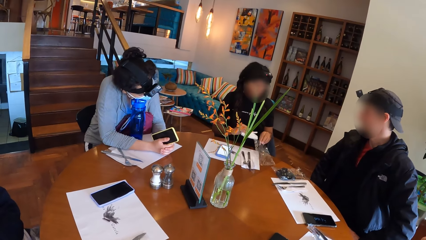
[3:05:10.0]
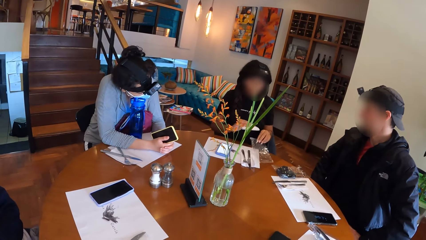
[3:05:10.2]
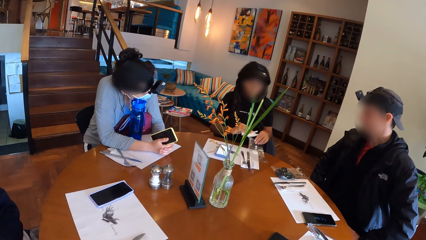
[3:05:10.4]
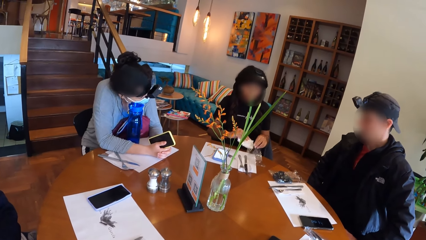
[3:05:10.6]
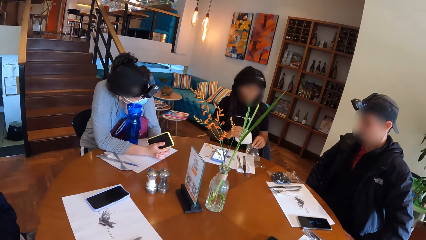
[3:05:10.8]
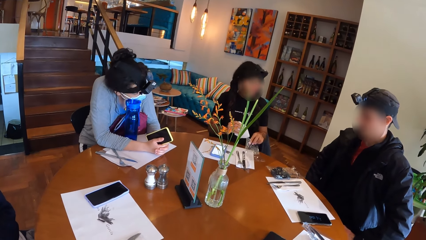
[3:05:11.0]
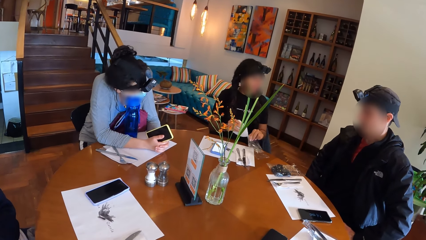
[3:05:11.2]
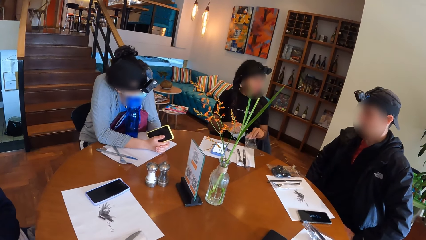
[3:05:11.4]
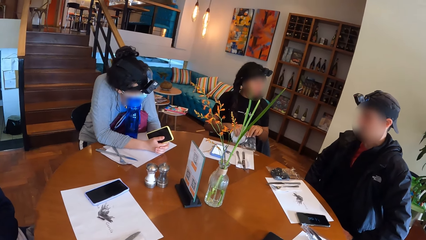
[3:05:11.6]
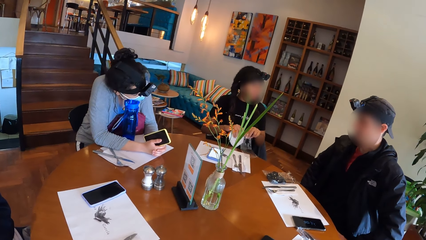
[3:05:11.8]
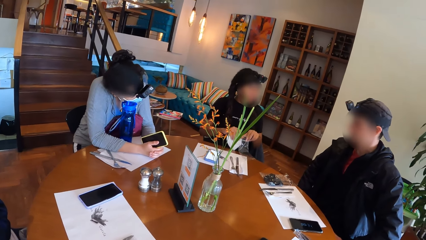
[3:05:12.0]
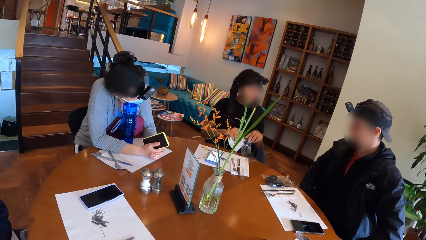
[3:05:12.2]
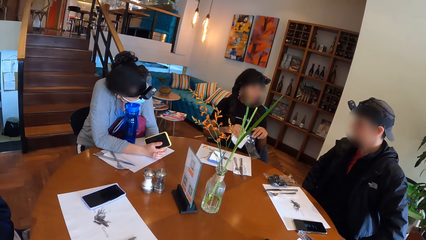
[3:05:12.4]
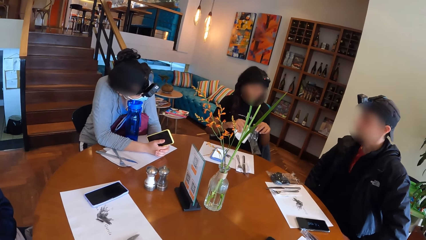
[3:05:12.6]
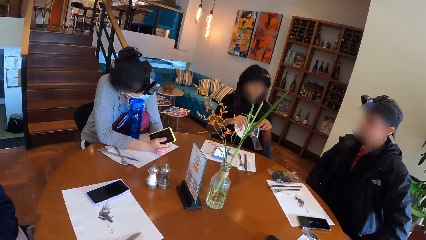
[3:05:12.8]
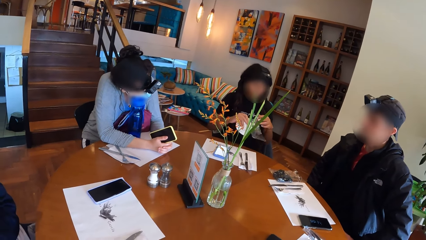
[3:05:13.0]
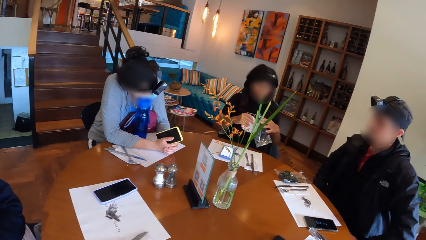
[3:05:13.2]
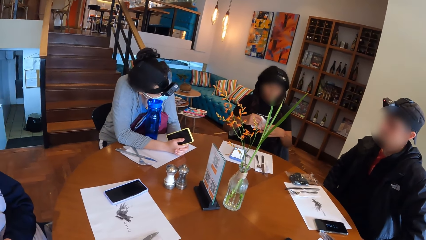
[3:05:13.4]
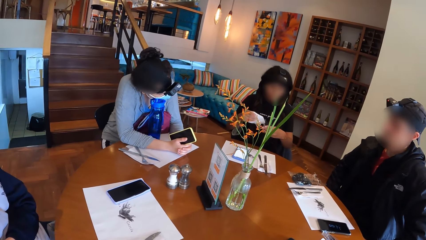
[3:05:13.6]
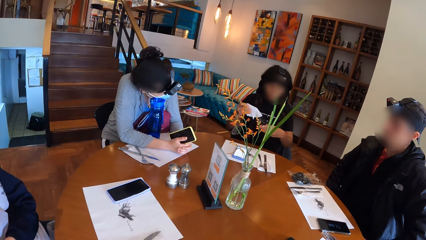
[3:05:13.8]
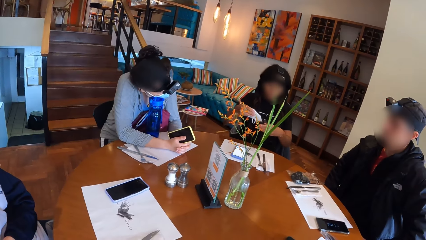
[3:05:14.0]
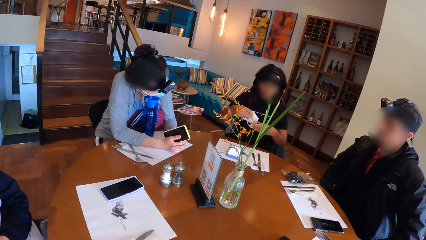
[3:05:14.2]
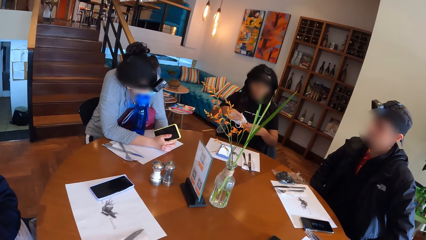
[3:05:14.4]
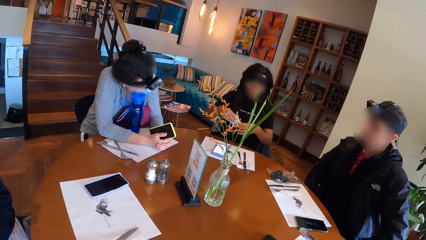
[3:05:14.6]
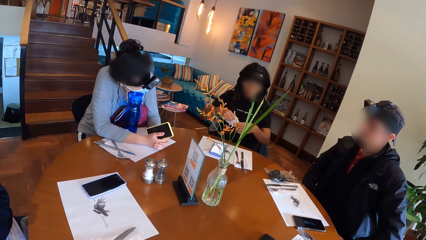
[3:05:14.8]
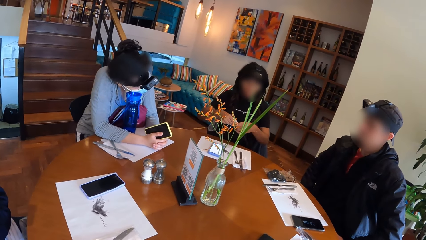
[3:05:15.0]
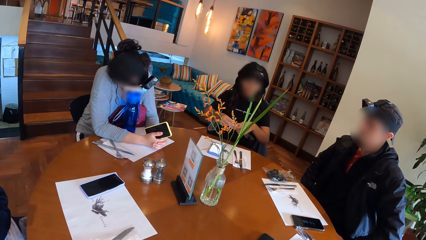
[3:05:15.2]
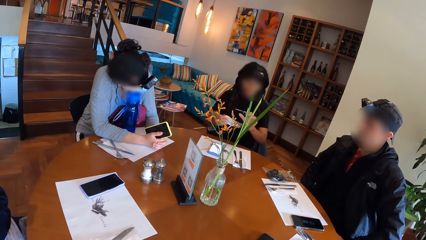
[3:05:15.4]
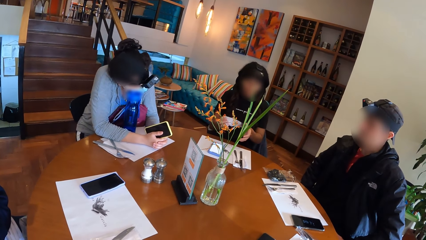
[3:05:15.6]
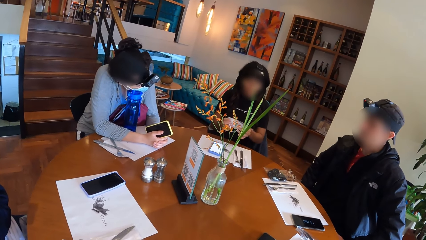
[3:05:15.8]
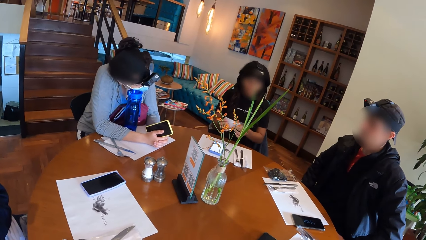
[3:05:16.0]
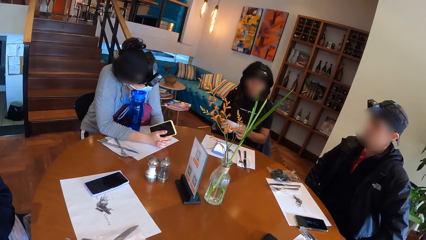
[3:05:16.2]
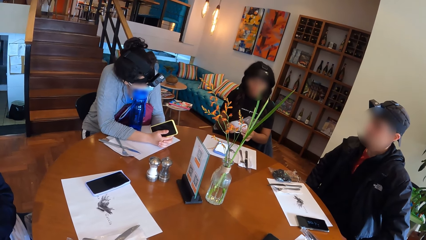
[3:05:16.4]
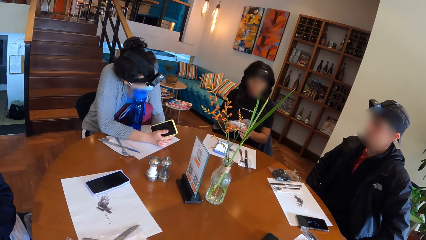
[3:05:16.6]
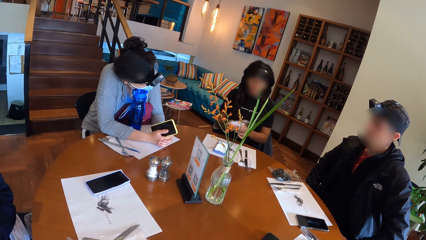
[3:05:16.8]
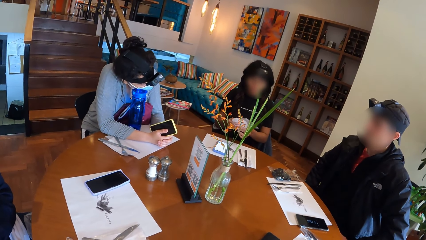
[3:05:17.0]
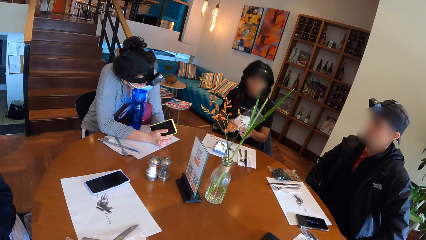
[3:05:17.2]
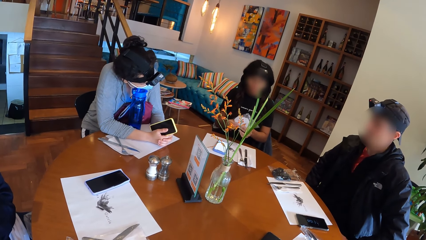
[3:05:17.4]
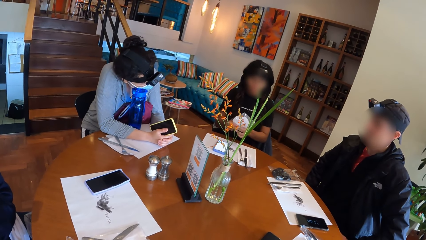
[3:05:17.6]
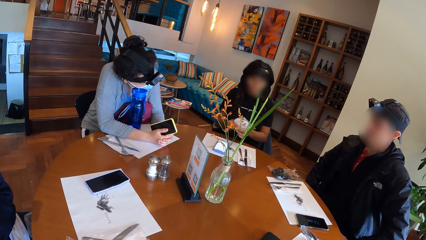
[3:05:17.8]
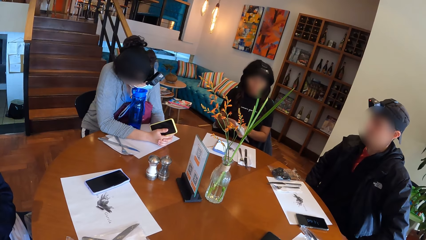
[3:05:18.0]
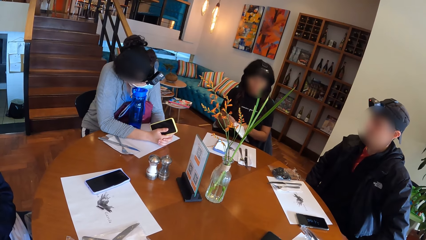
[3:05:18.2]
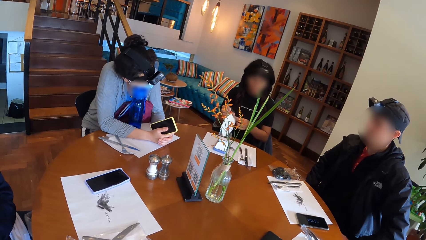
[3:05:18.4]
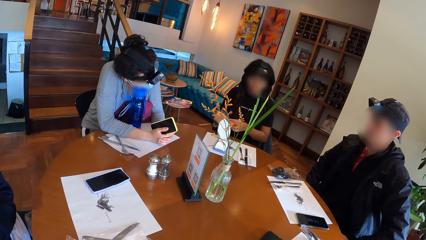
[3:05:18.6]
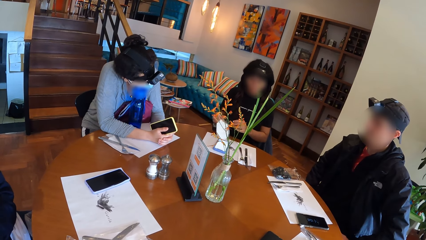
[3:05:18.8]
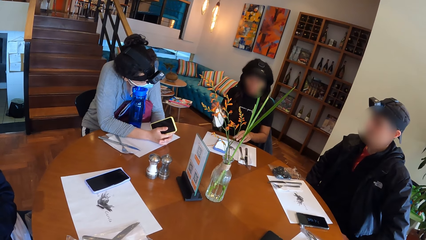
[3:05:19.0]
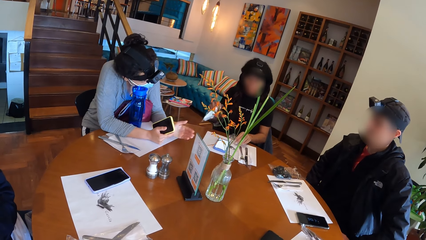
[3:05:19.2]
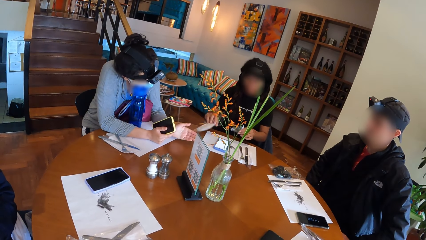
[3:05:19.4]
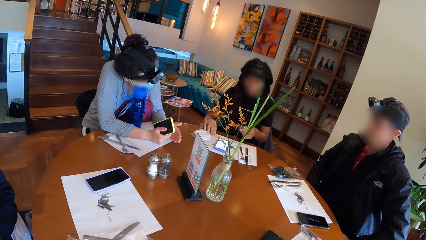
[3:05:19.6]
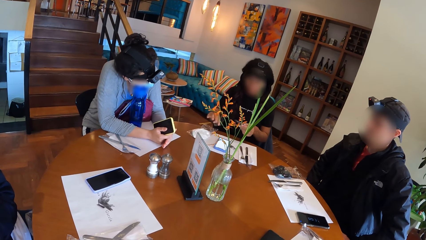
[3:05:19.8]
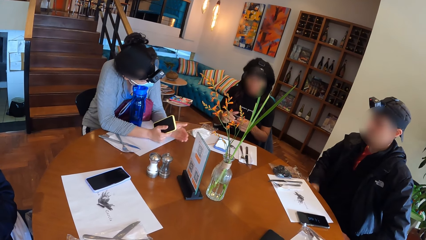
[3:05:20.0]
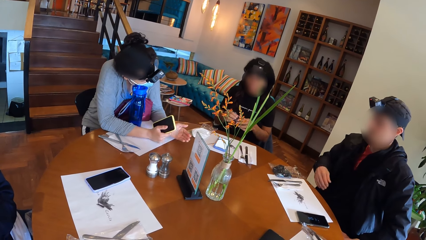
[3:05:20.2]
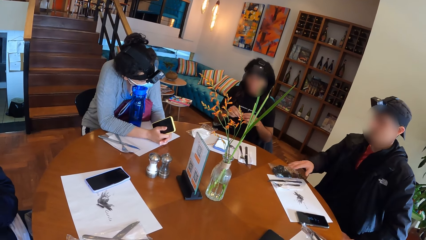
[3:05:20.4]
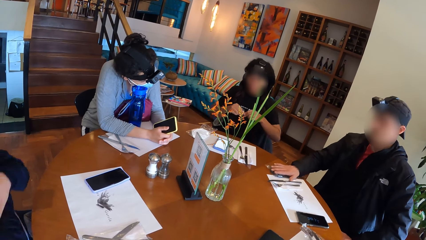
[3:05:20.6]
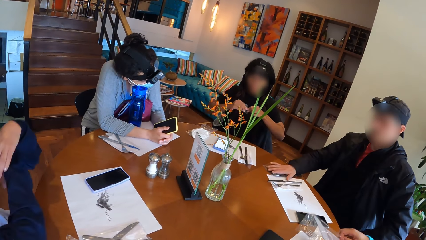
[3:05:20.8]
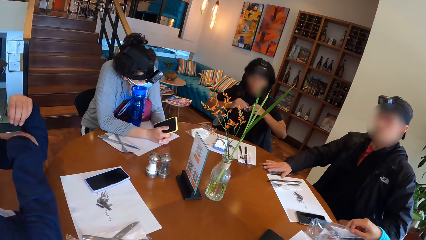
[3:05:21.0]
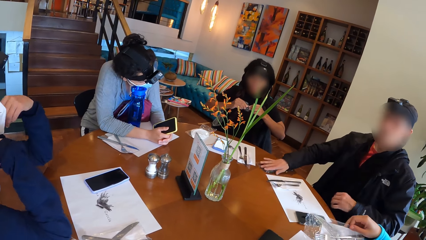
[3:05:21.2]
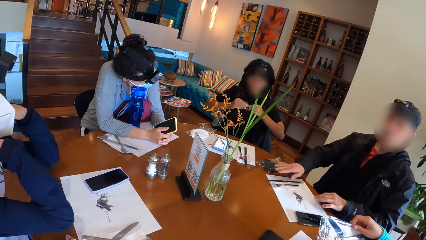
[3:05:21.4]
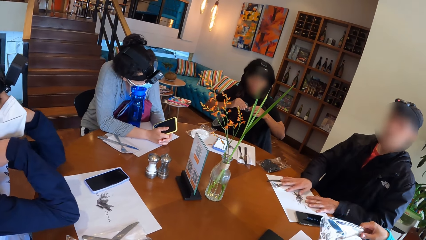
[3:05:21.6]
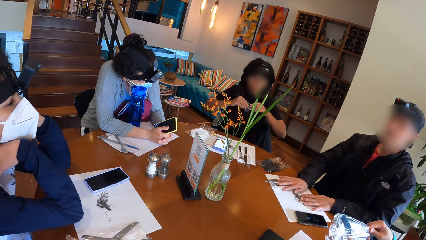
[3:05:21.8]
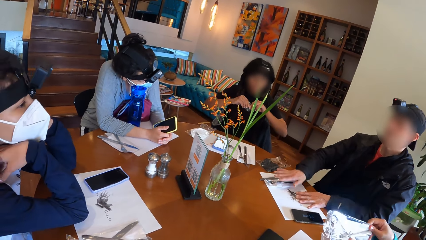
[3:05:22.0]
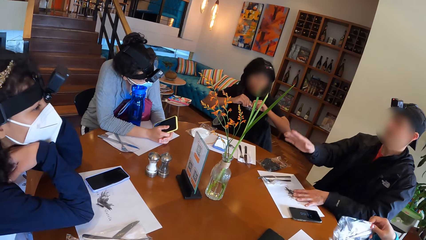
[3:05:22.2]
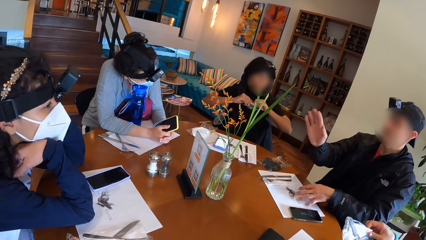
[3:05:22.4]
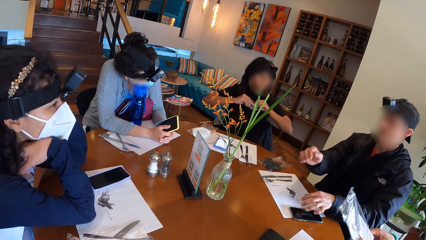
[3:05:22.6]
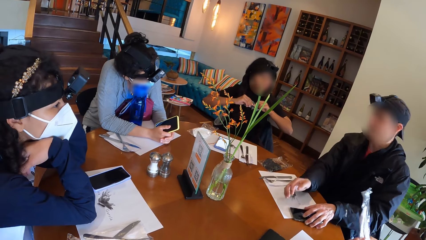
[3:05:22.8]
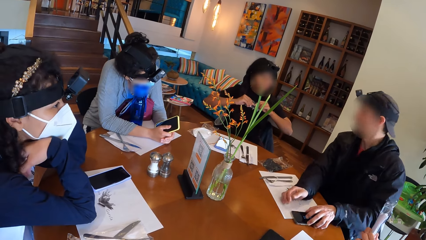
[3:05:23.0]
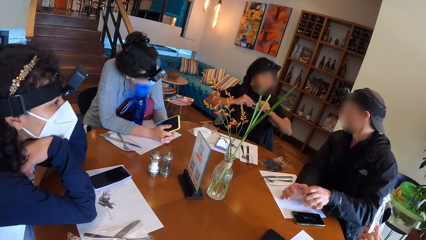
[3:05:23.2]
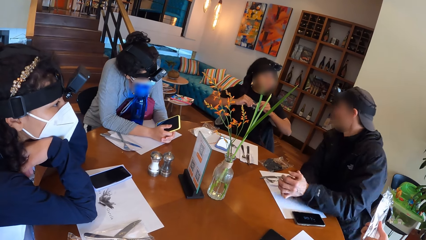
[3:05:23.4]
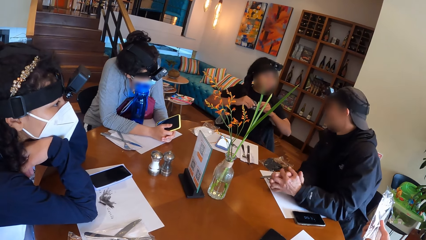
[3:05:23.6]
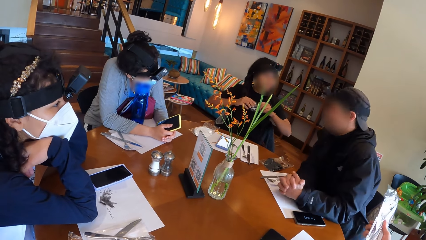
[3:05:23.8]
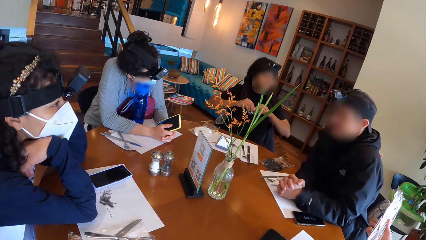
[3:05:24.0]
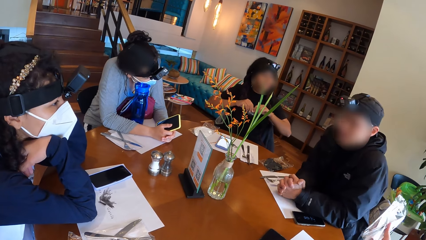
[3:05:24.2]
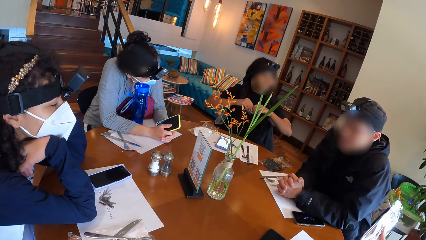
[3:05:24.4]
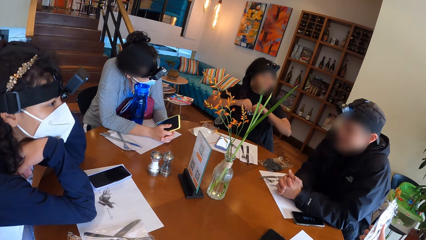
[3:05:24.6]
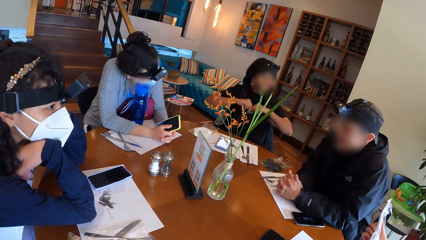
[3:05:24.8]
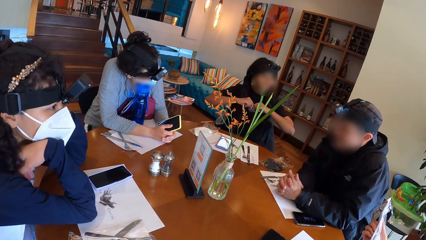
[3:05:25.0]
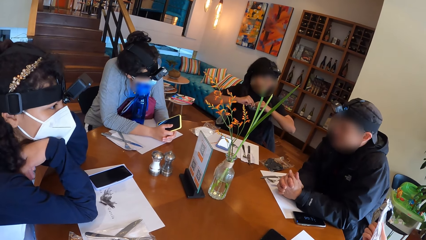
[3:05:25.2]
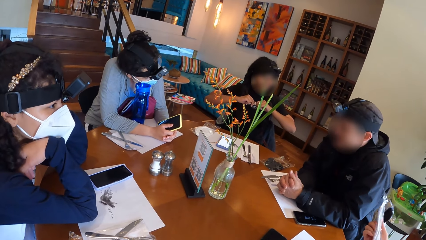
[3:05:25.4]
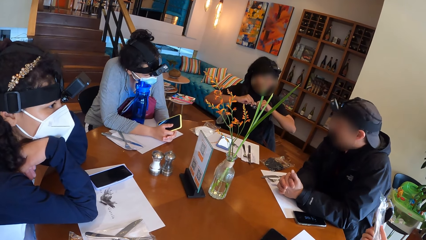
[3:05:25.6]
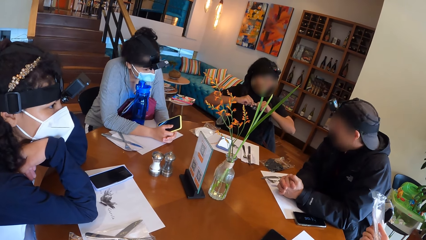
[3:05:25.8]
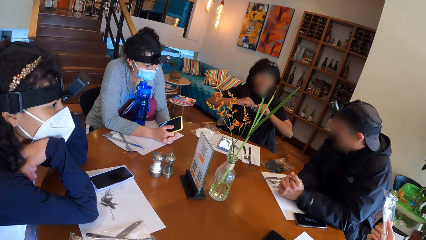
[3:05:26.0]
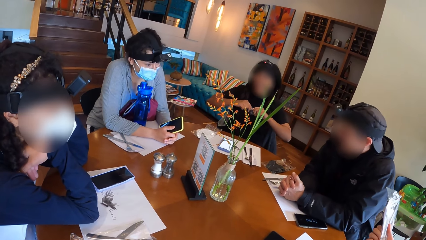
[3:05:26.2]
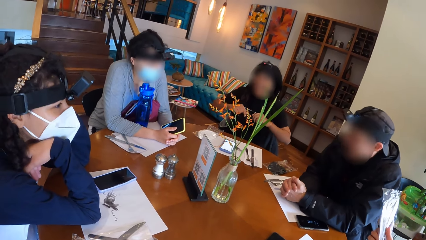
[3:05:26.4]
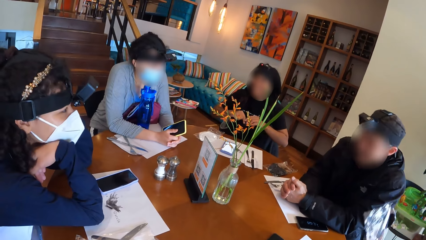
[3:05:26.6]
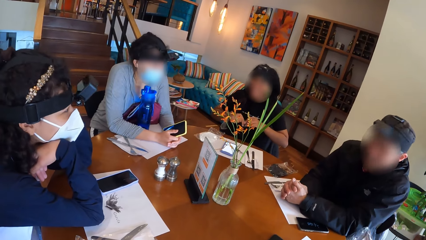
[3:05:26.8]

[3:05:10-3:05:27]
A woman puts the facemask in her right hand into the sachet in her left hand. The woman places the sachet of facemask on the table with her right hand, picks the torn sachet from the table with her left hand and fiddles with the torn sachet using both hands. A man touches the mask on the table. Another woman picks a sachet. The man pushes the table mat on the table with his hands. The camera wearer interacts with the group of people on the table. The man lifts a hand and relaxes both hands on the table mat. The other woman moves the sachet on the hands. The camera wearer interacts with the group of people on the table. The man talks to the colleagues.
